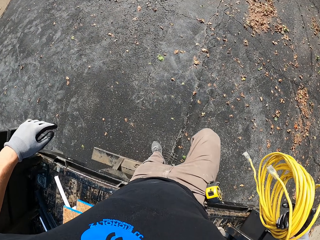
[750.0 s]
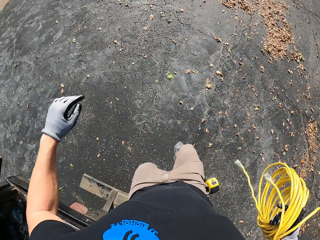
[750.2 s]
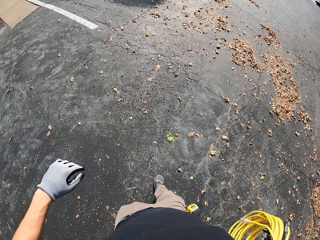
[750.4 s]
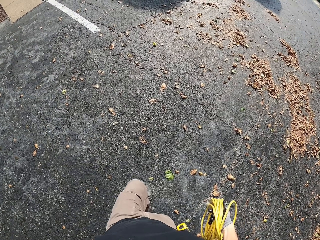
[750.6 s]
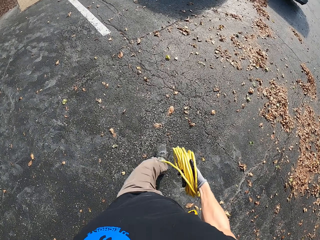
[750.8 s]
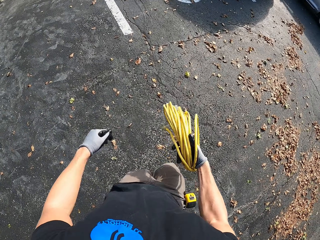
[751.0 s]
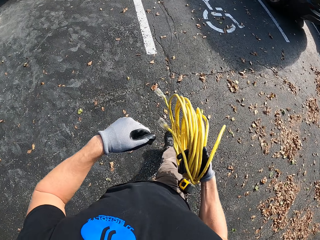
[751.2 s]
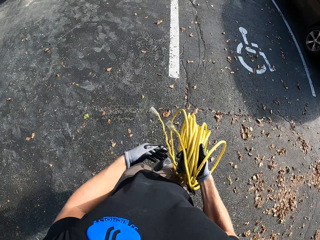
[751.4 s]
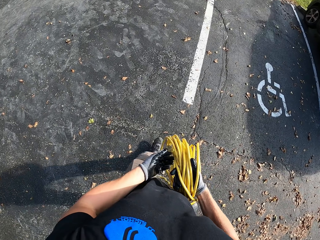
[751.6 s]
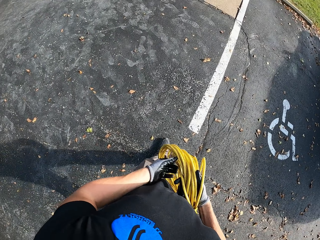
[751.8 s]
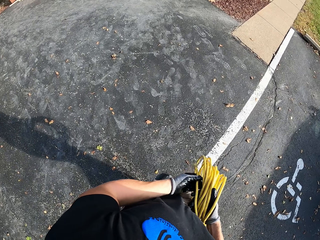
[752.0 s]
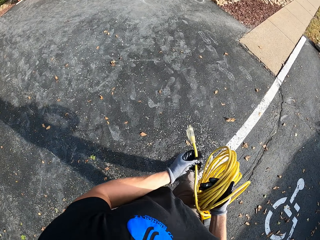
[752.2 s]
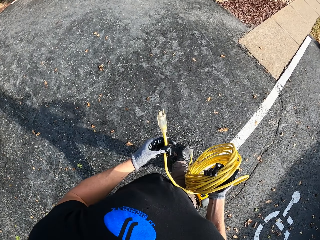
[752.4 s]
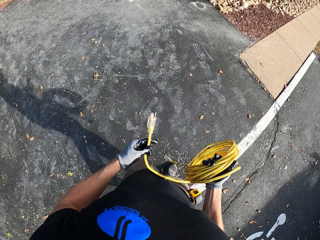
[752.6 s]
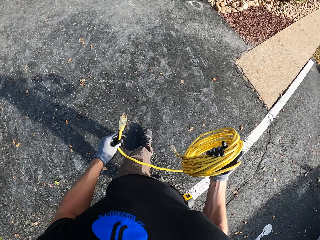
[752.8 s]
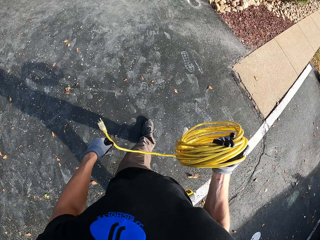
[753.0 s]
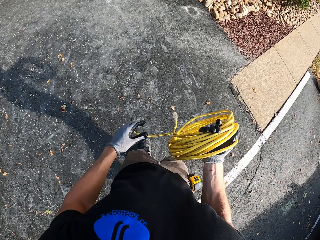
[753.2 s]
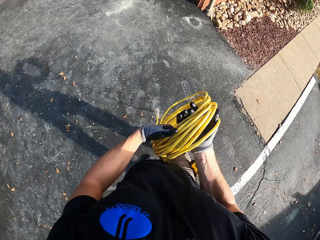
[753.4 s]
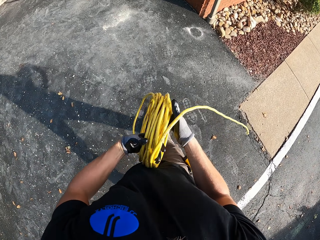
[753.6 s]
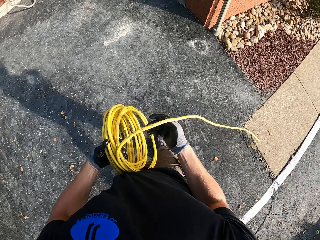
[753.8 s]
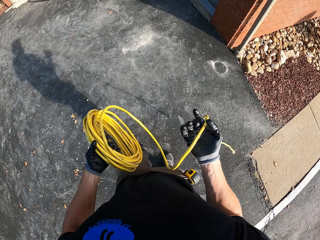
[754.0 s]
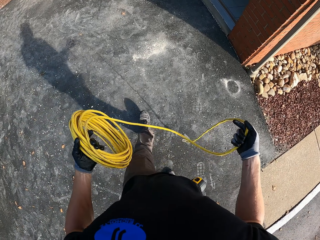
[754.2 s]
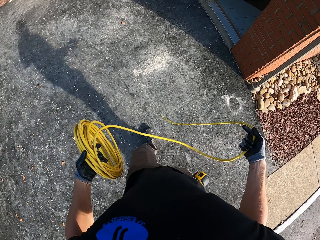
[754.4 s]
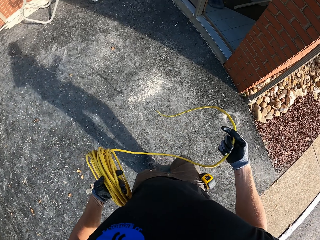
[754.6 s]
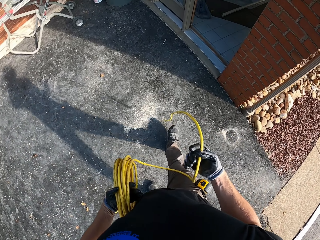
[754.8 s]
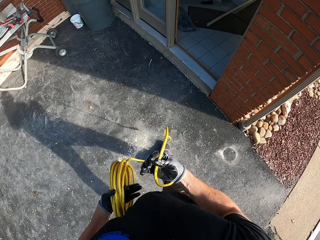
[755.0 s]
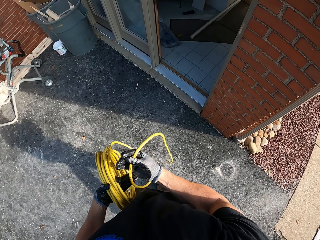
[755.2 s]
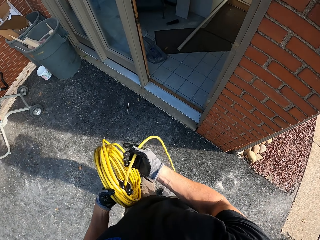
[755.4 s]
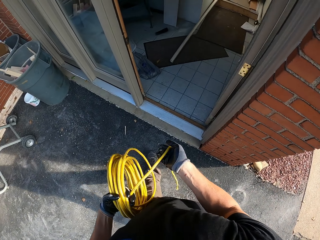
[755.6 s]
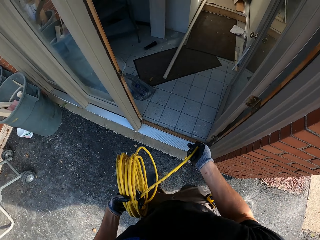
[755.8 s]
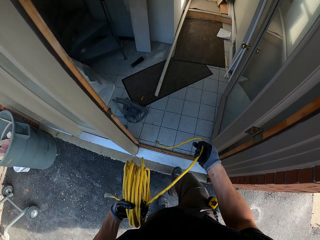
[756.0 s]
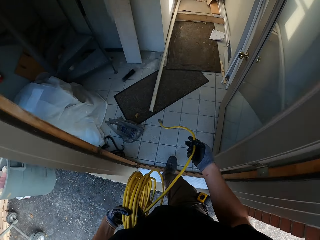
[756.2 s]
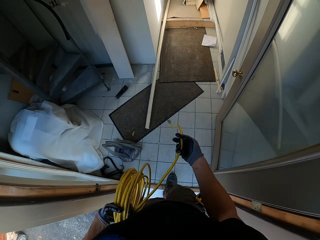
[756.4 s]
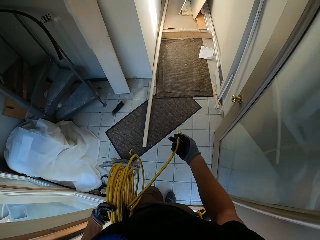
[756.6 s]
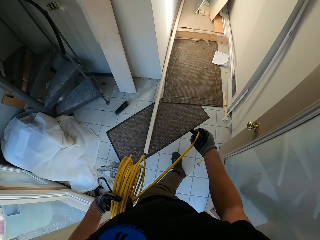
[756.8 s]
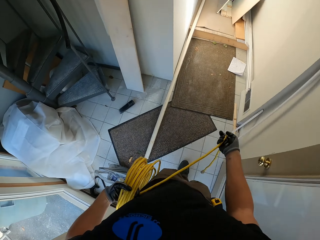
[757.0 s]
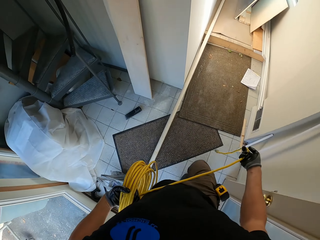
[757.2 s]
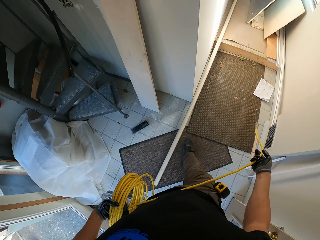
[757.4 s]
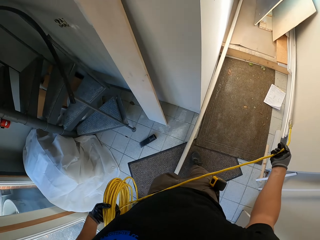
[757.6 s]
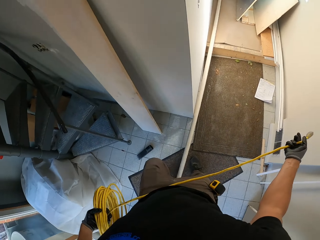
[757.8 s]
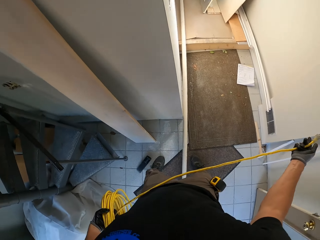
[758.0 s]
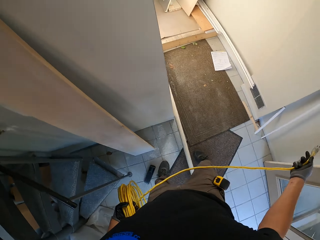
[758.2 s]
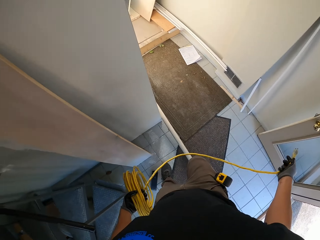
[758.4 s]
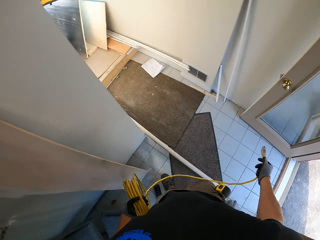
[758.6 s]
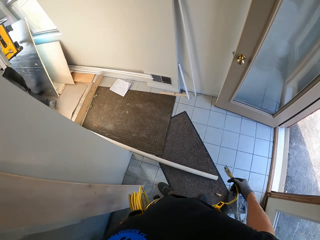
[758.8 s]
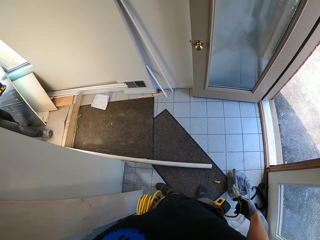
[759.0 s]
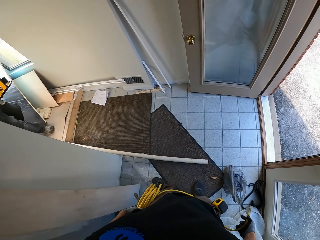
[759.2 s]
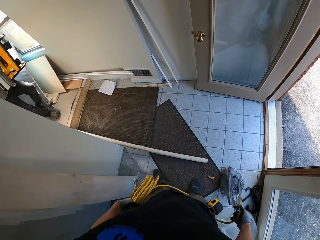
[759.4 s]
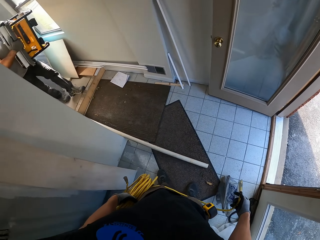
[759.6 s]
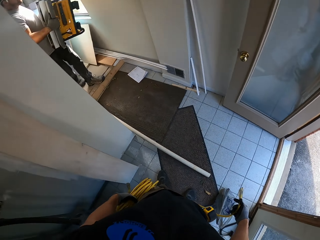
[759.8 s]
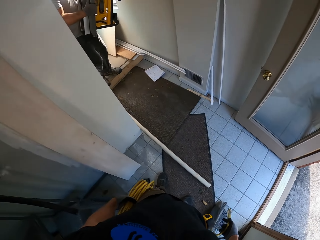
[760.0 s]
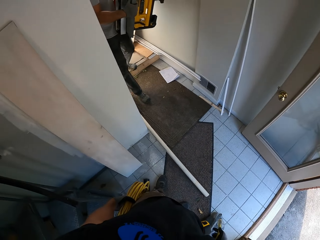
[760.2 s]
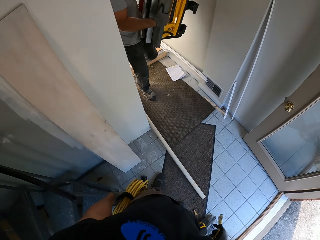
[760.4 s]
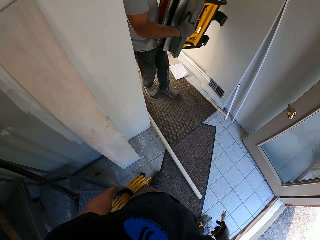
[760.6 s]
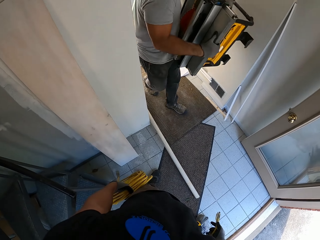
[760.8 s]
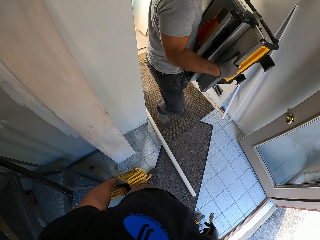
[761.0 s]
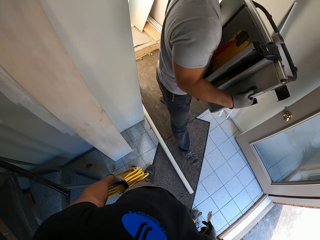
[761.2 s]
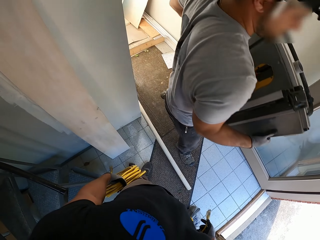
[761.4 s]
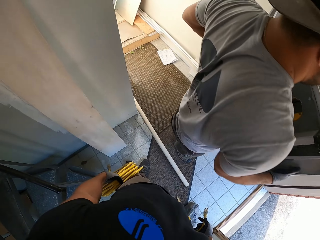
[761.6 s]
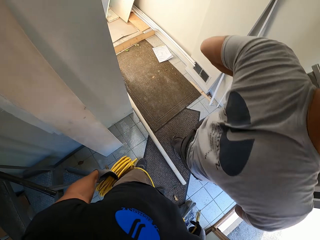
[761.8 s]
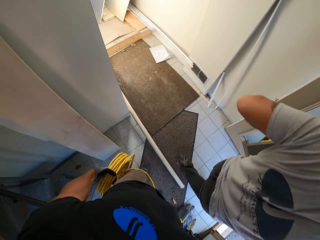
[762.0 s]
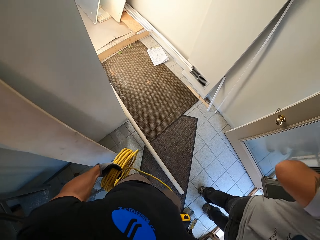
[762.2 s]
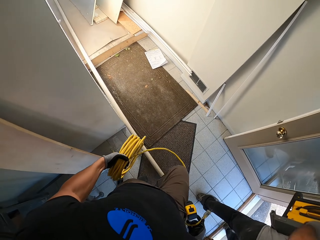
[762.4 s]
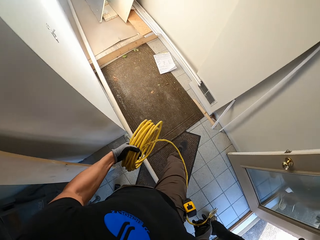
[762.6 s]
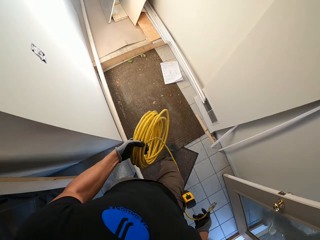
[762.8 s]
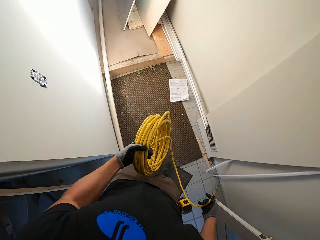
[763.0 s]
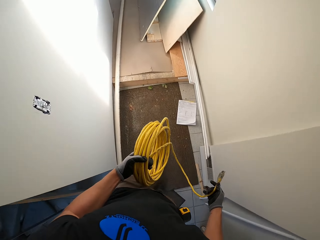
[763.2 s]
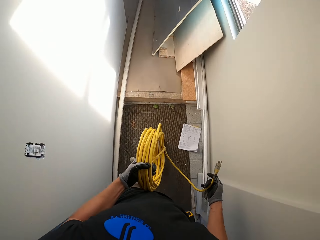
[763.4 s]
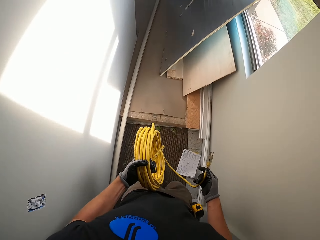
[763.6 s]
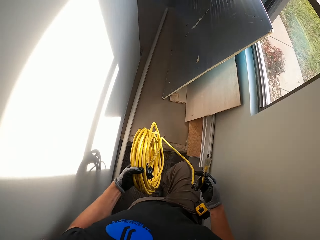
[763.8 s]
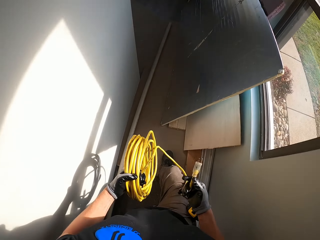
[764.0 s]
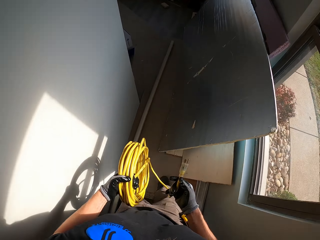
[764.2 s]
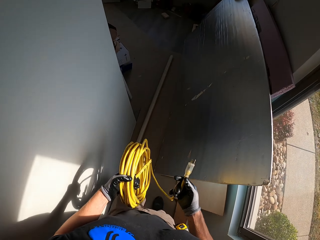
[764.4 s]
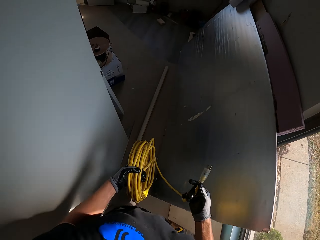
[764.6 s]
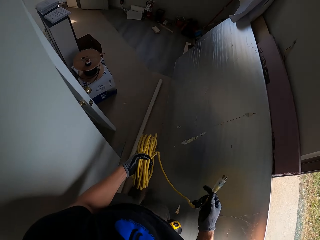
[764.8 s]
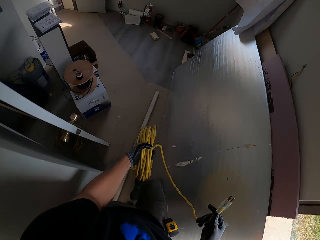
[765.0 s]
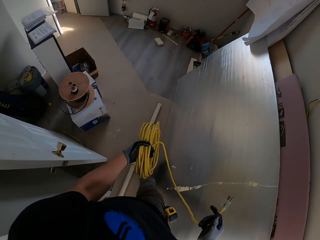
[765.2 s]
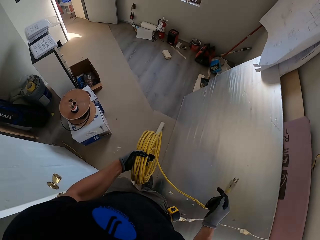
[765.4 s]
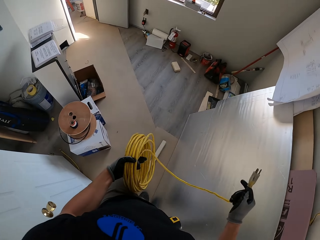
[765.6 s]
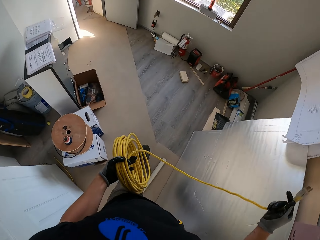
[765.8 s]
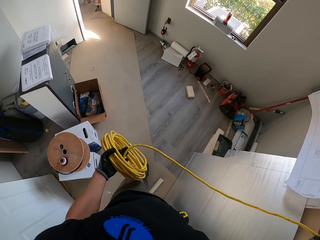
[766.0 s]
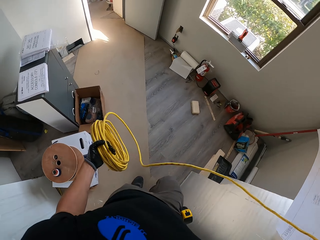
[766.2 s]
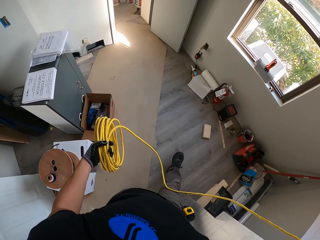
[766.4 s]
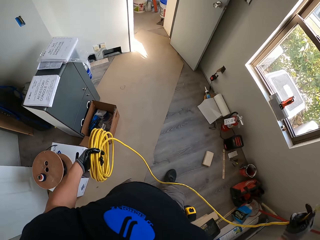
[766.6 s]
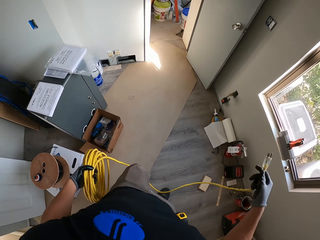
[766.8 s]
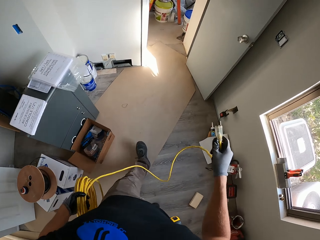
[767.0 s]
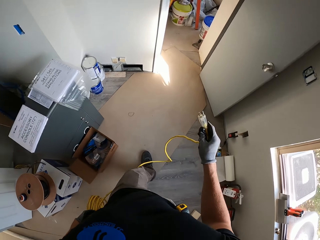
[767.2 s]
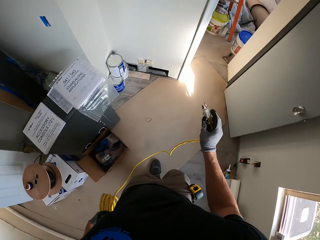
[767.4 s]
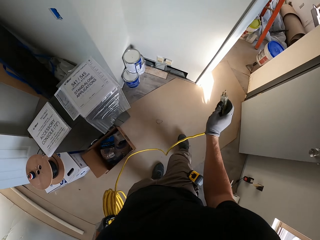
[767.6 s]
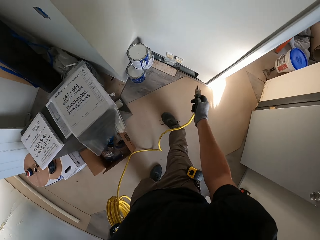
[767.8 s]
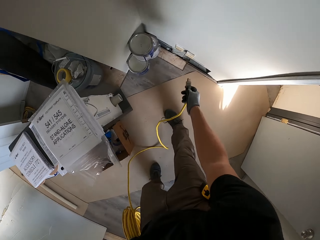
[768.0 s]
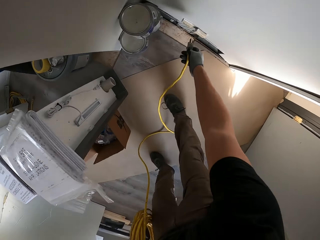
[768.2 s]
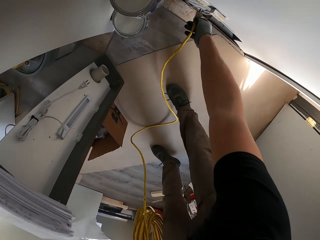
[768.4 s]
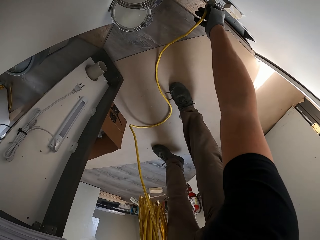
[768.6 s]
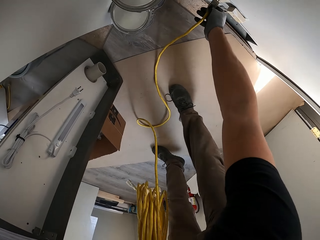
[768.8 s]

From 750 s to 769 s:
The camera wearer jumps down from the lorry. They walk around. They unfold the cable. They enter the room. They look around. A man carries a machine outside. The camera wearer walks around the room.

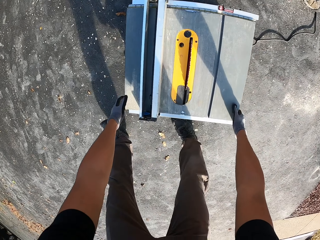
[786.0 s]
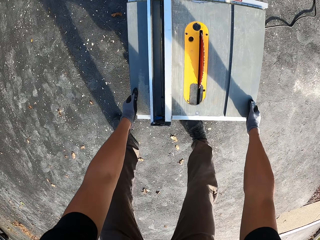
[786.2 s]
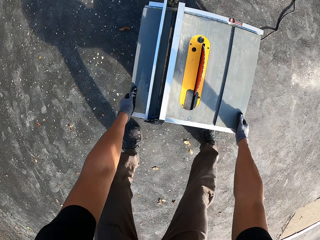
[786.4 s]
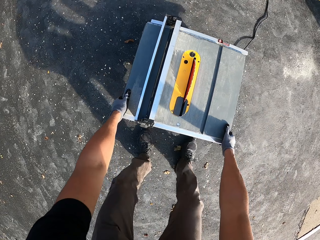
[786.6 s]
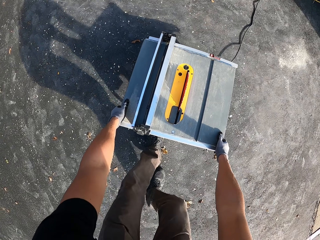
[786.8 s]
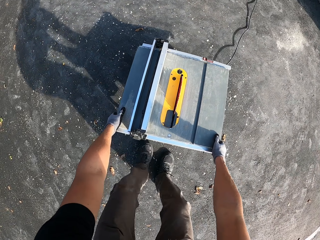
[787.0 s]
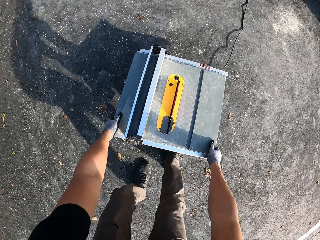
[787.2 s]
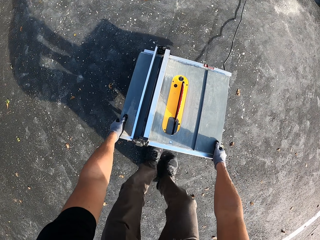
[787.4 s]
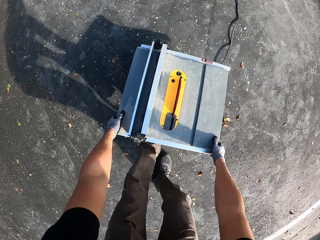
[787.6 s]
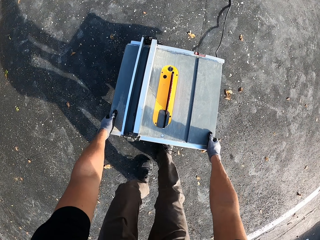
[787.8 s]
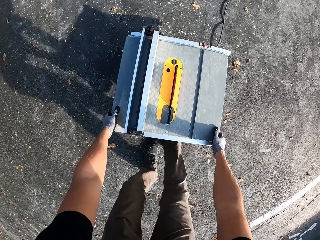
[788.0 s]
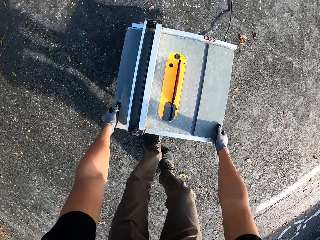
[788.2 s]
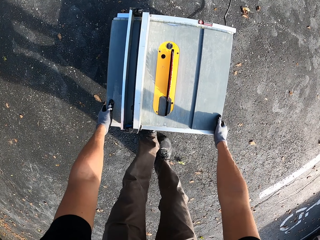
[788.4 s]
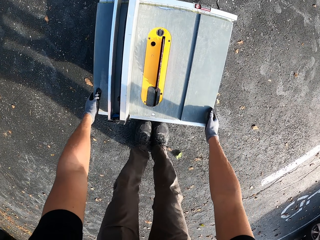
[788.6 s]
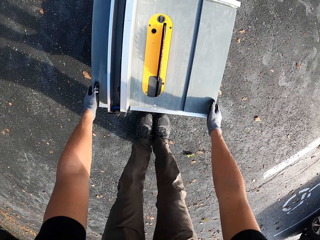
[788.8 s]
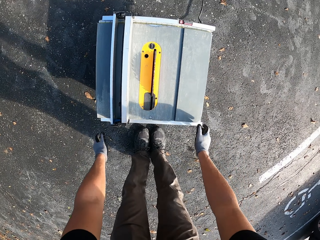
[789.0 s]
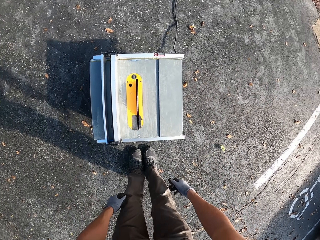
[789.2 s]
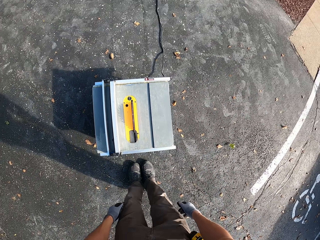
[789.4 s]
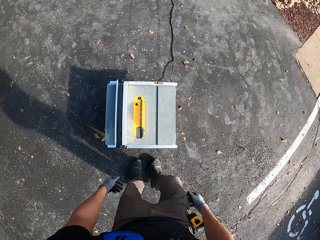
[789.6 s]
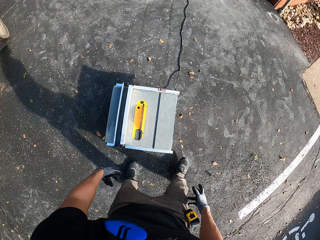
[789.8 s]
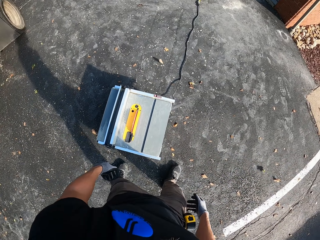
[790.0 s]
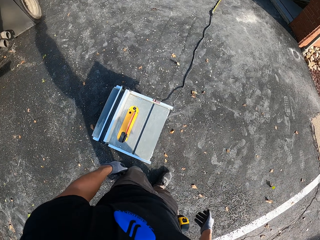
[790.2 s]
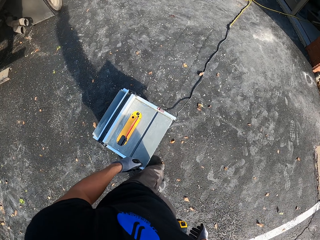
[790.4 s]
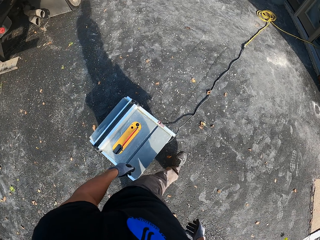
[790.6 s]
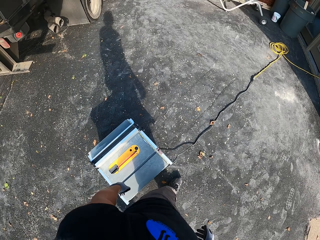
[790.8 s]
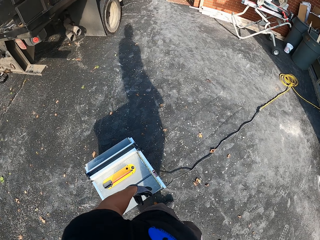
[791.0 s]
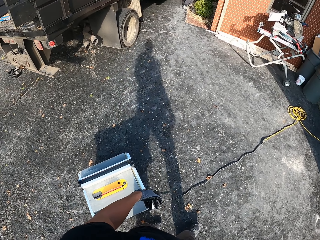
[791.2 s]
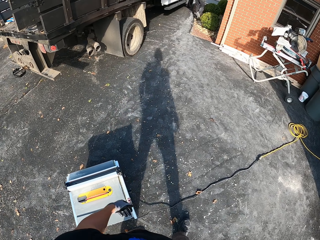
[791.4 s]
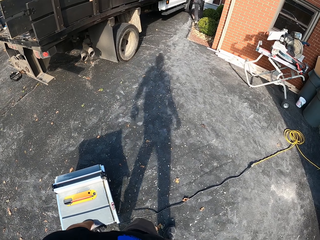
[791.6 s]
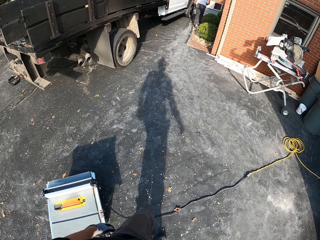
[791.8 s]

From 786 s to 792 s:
The camera wearer bends down. They drag the machine on the floor. They stand up. They walk around.
